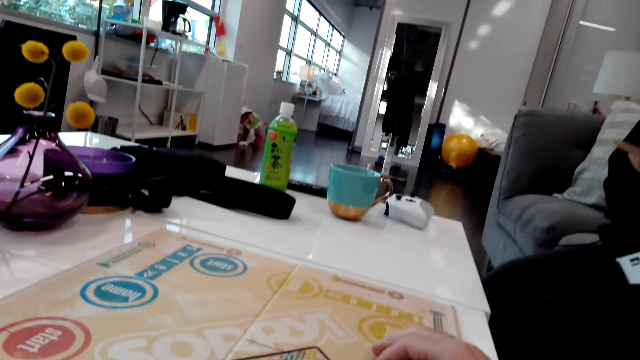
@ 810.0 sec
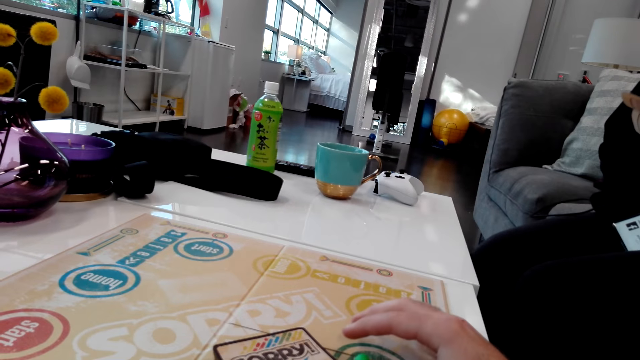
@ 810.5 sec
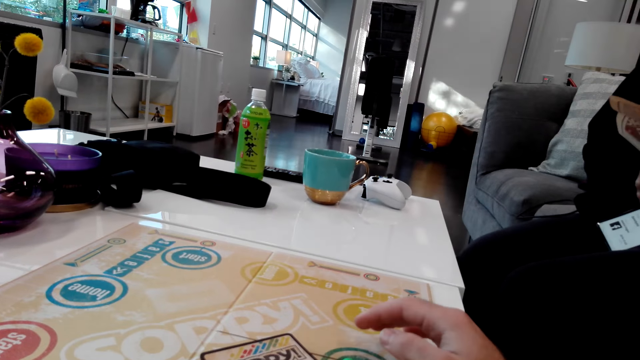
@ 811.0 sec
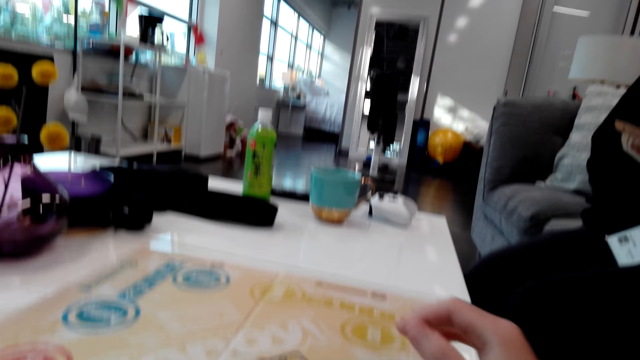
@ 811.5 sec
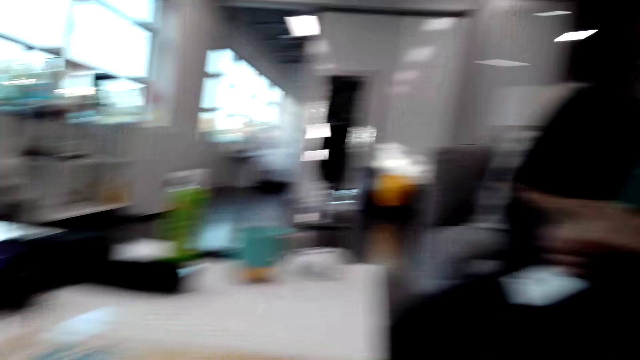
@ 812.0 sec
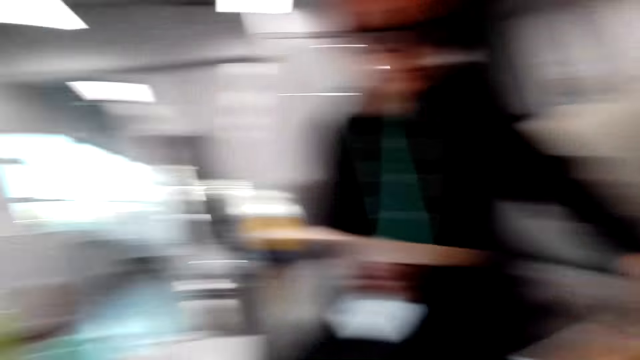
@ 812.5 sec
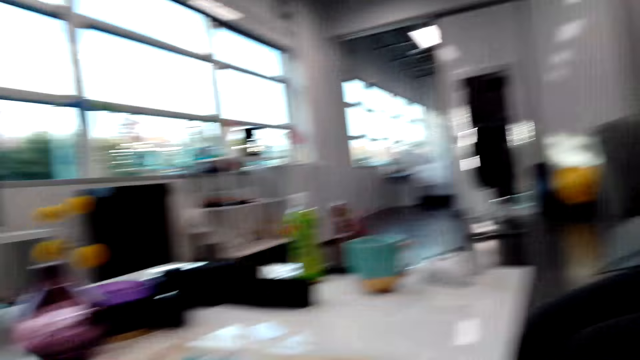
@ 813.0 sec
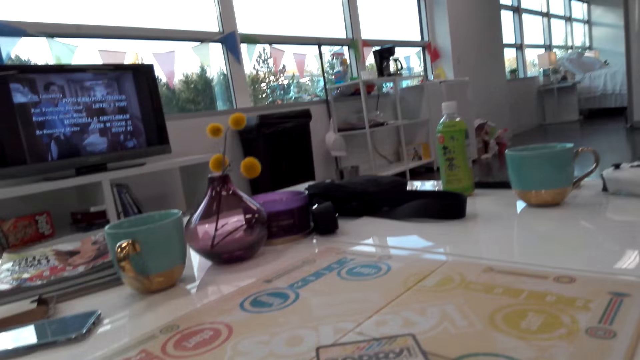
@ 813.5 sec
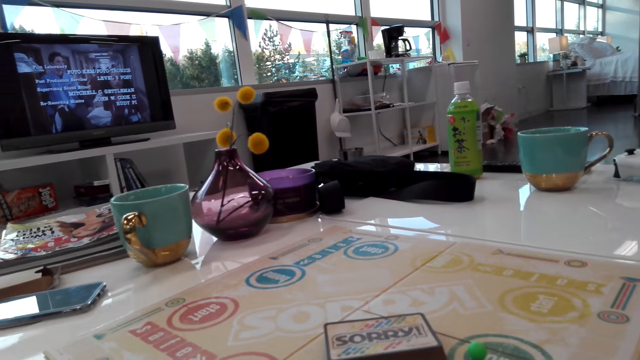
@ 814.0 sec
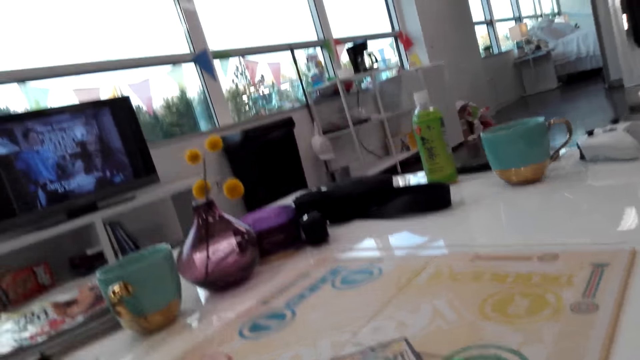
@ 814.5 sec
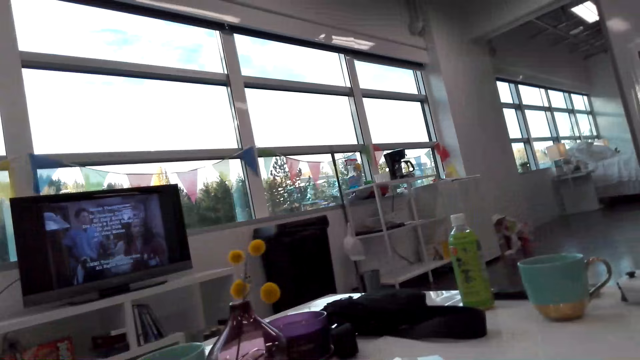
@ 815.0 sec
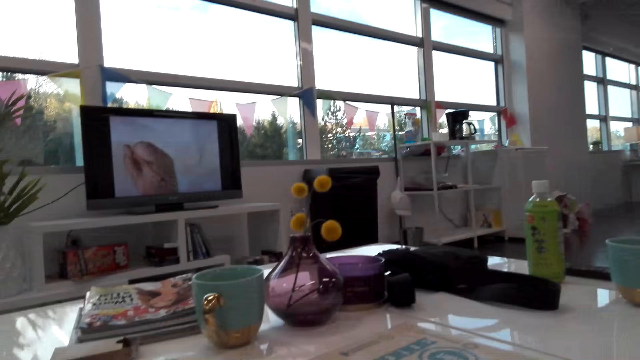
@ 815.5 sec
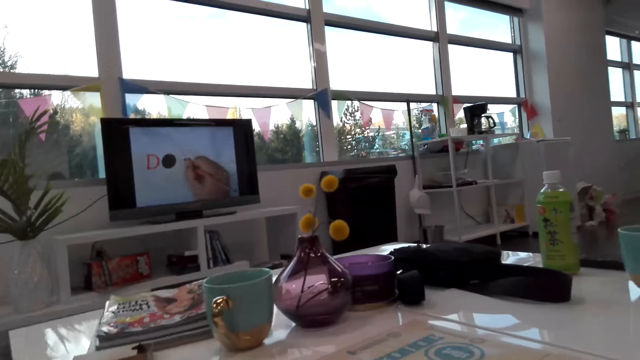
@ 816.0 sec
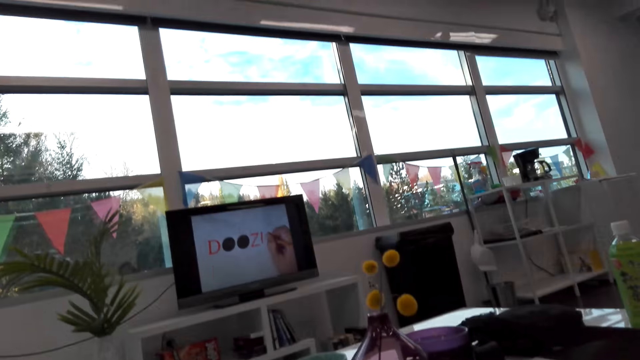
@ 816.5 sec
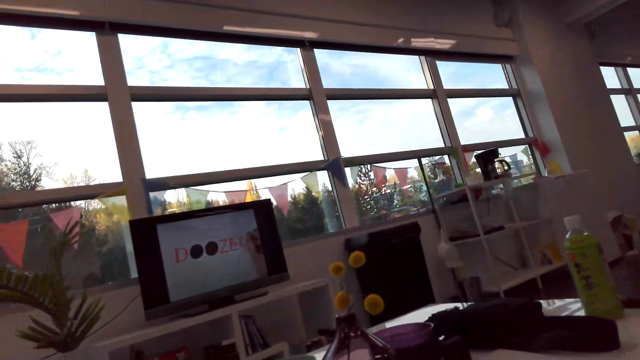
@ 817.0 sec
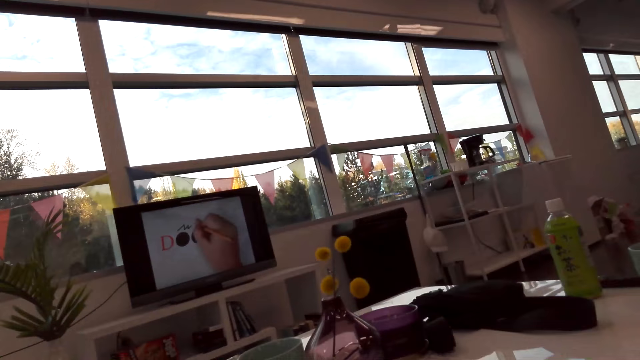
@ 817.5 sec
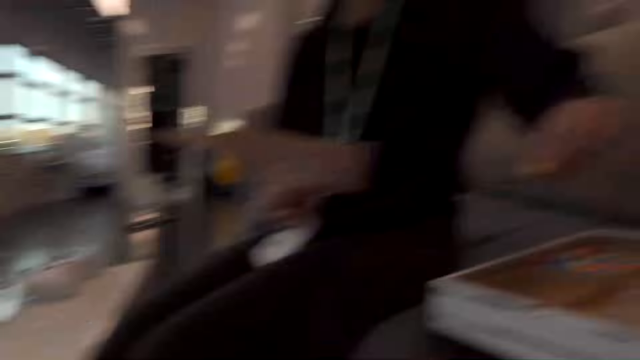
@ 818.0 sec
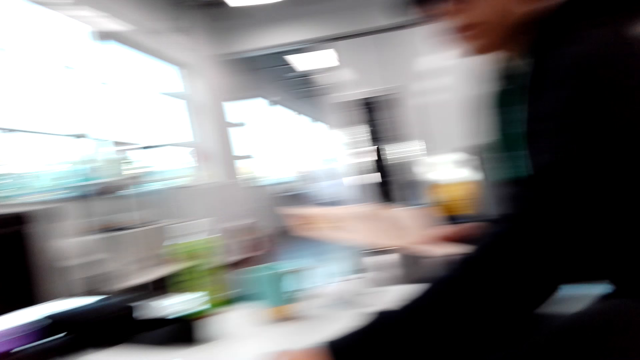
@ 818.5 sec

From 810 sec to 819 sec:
The camera wearer places the color ball on the board game. They interact with a woman. They look around. They stare at the TV. The woman places a token on the board.

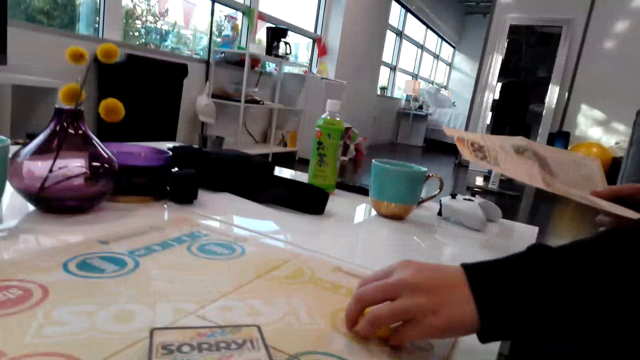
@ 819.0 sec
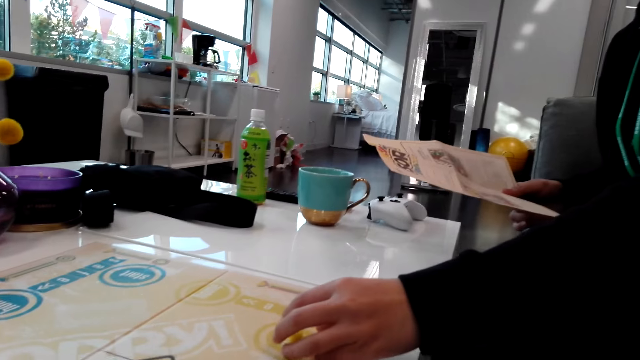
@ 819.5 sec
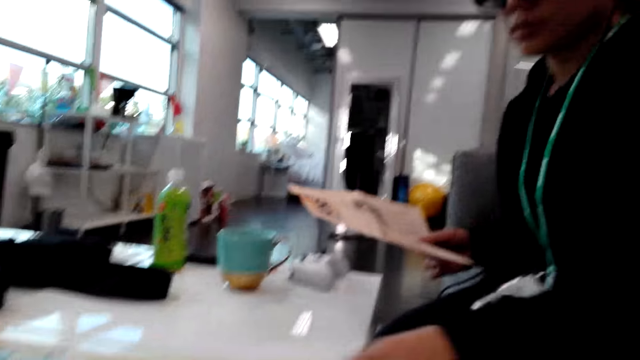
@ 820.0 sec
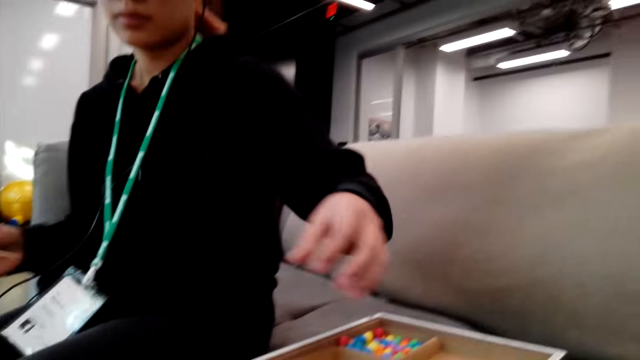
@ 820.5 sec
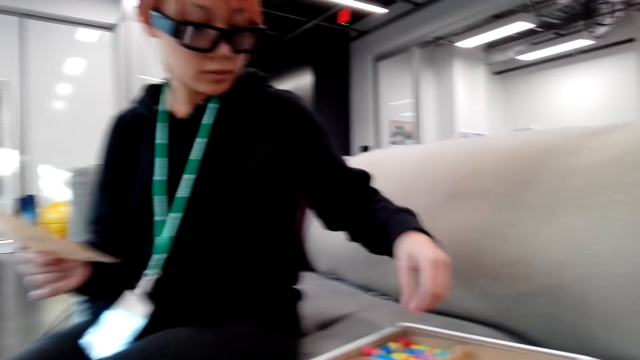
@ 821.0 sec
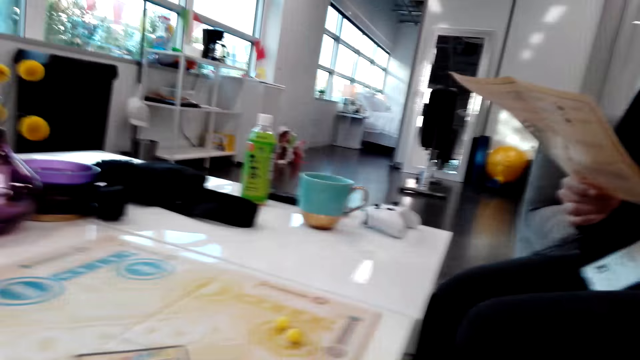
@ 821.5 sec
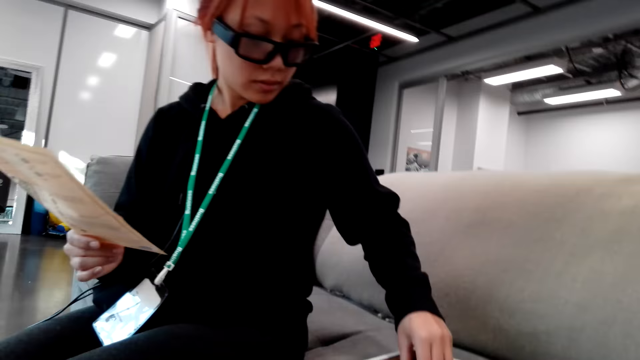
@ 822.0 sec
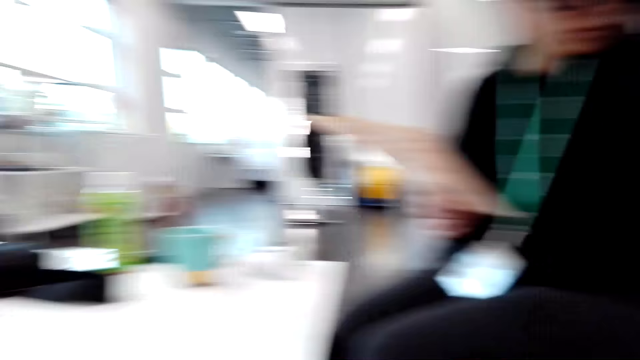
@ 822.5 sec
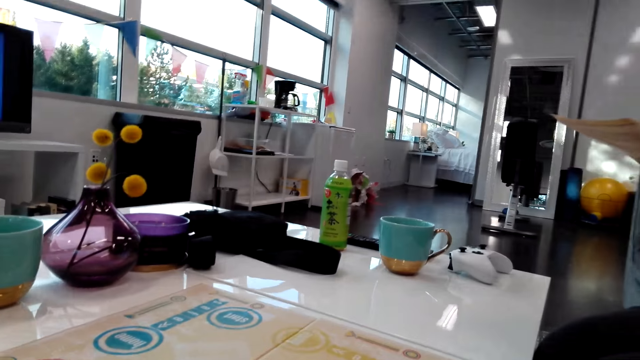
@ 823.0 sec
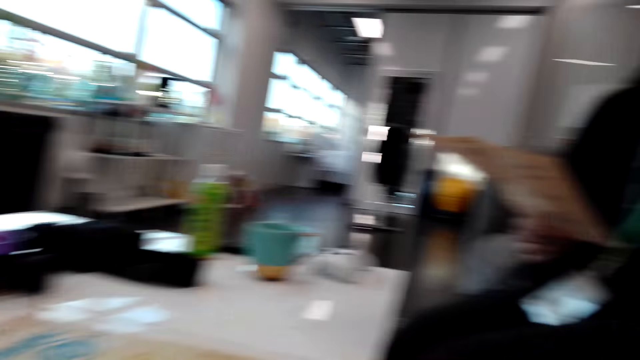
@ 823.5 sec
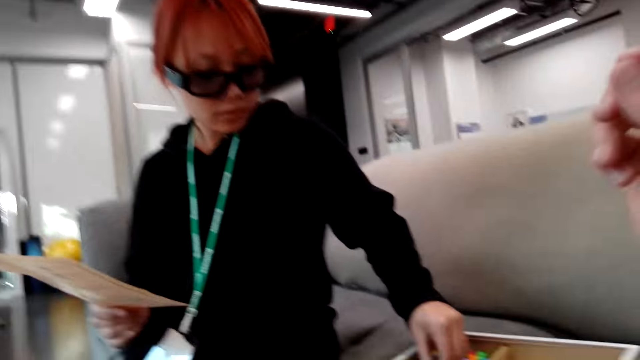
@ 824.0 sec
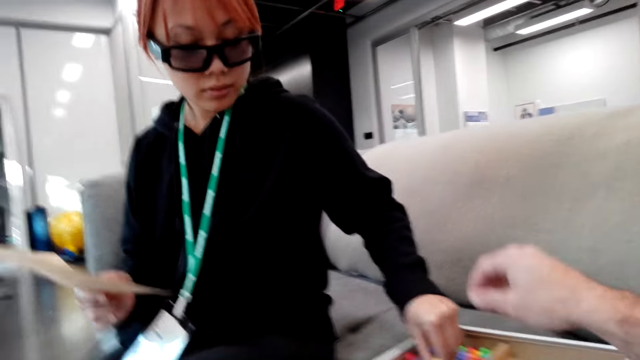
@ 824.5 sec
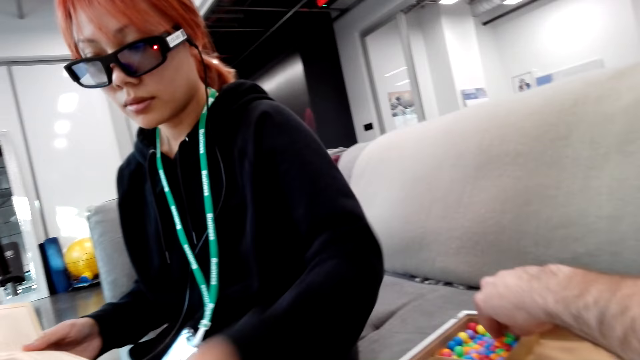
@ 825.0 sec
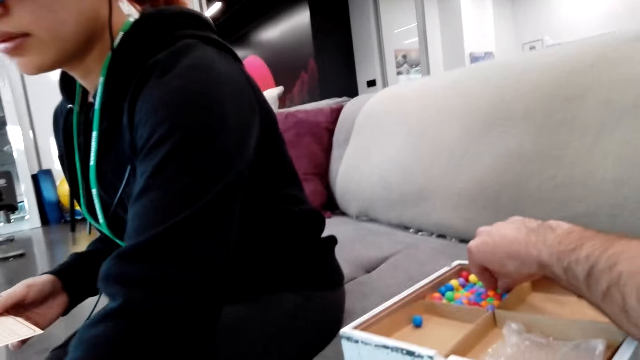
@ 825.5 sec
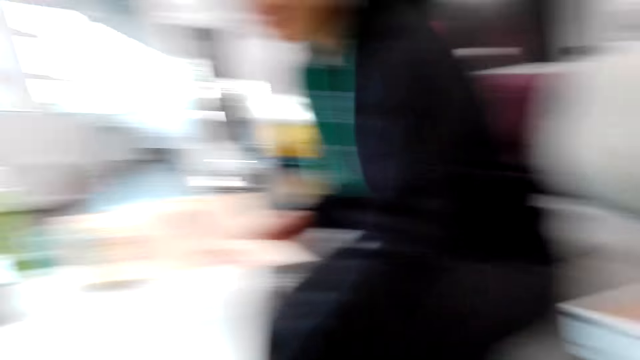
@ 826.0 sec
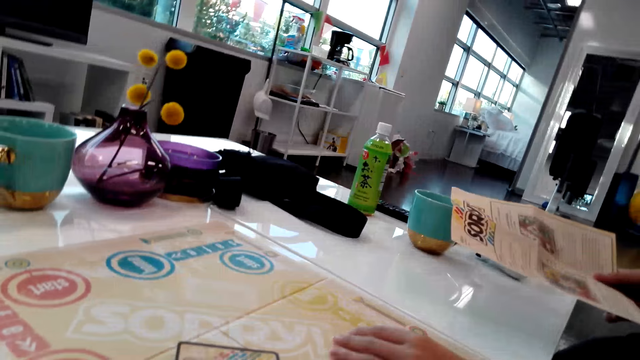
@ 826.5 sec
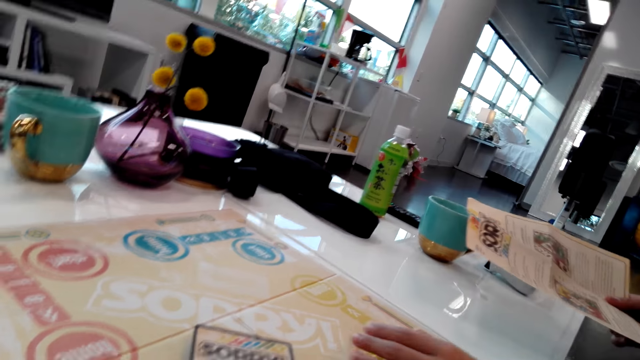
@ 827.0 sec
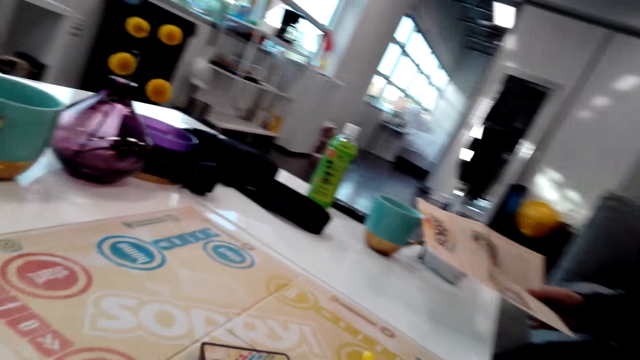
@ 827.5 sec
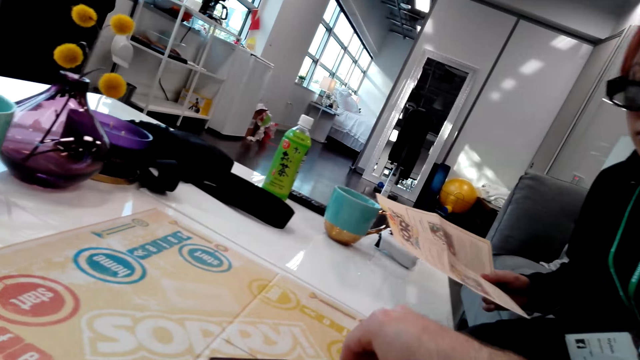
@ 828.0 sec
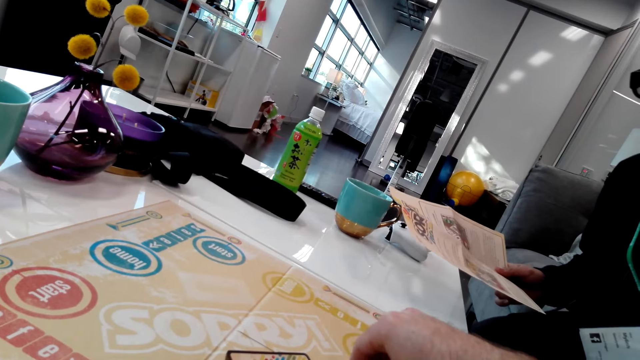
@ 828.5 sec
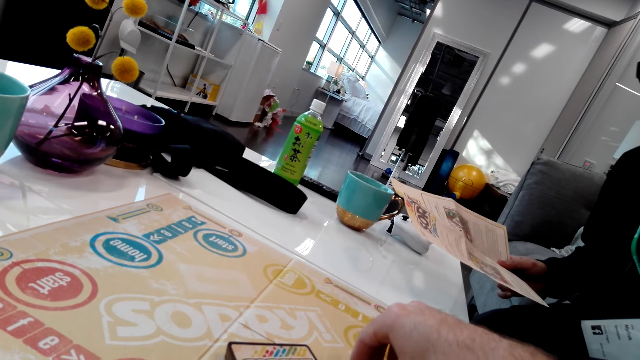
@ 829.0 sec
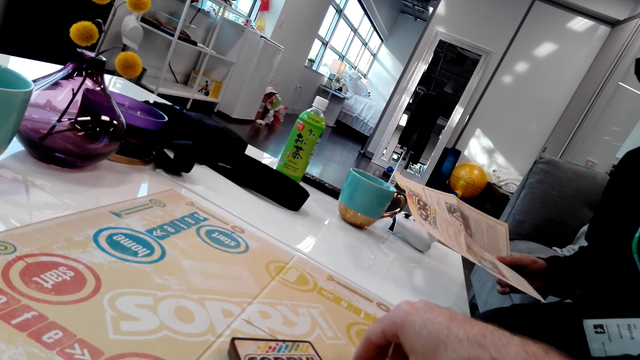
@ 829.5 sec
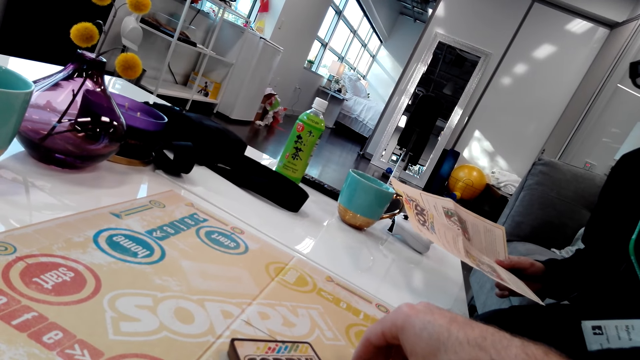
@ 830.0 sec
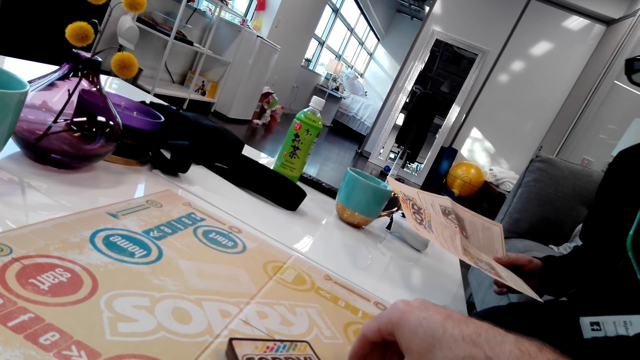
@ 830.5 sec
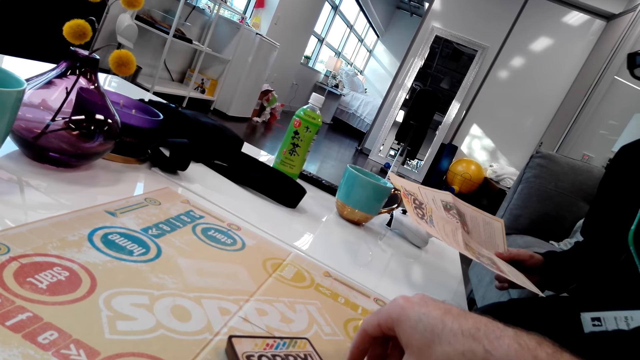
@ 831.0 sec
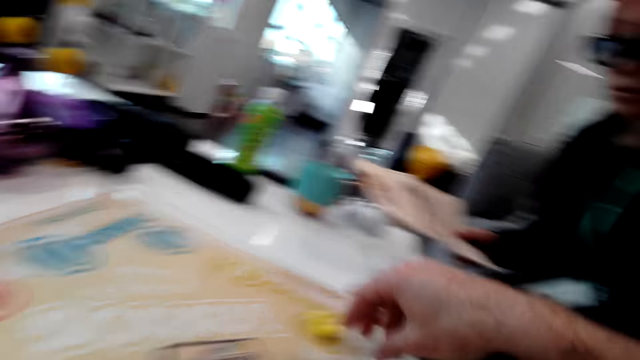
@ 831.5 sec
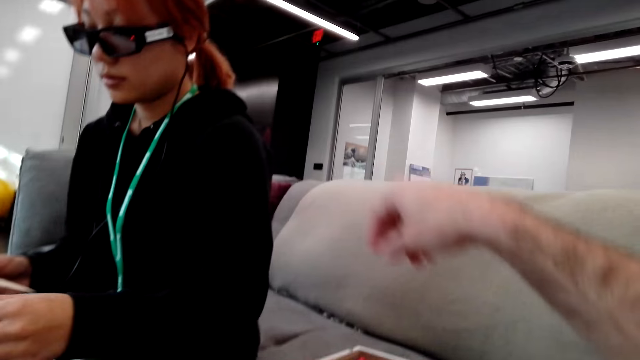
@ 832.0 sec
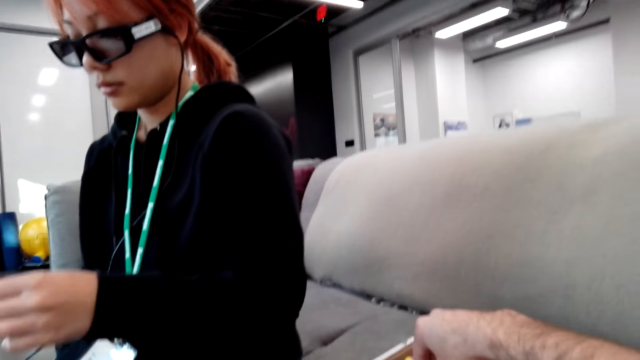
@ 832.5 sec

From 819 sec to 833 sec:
The camera wearer looks around. They converse with a woman. Another woman sorts the color balls. The camera wearer stares at the other woman. The first woman picks a token. The camera wearer looks around. They turn around. They converse with the first woman. They pick the game marbles from a wooden design box. They look at the sorry game. A person puts the game marbles on the cardboard. The camera wearer looks around. They put the game marbles on the cardboard. The person reads a paper. Another woman holds a paper. The camera wearer looks around.
